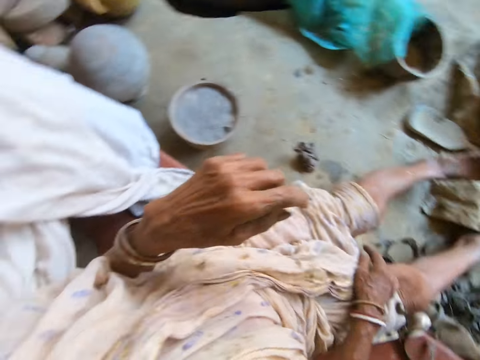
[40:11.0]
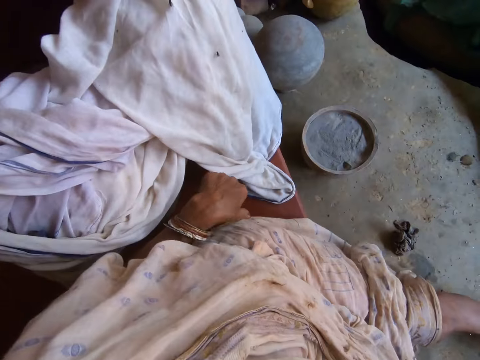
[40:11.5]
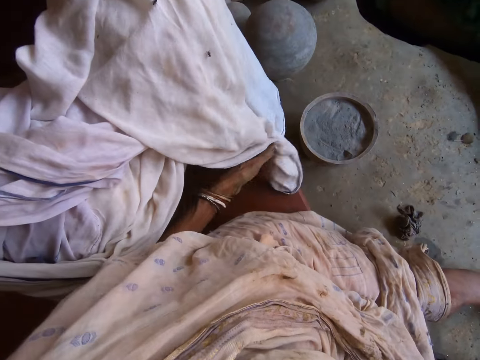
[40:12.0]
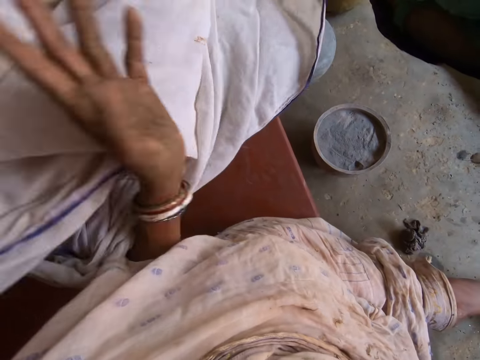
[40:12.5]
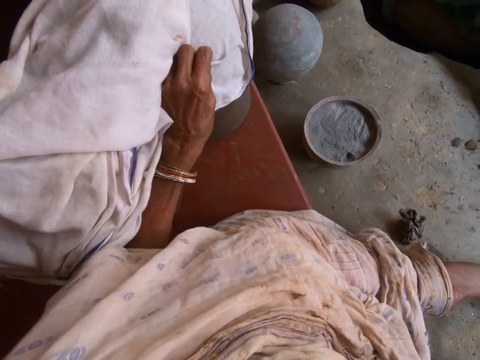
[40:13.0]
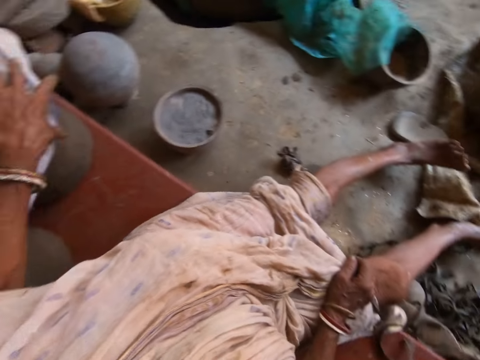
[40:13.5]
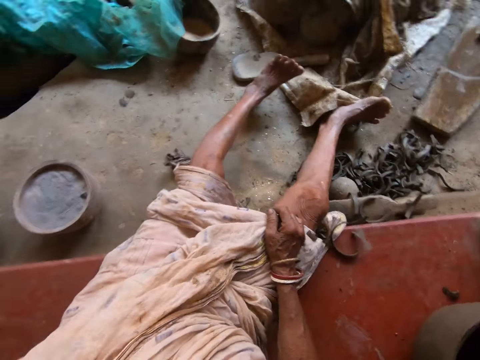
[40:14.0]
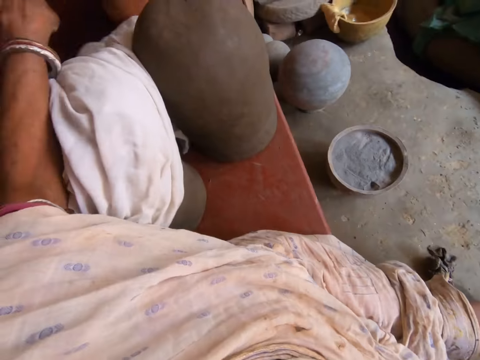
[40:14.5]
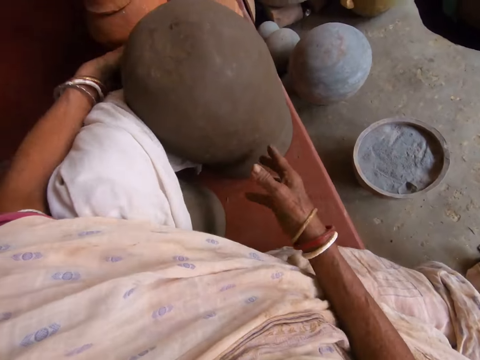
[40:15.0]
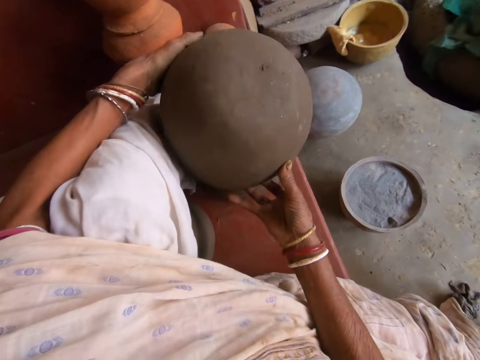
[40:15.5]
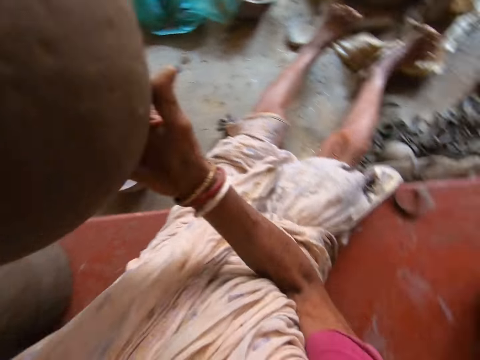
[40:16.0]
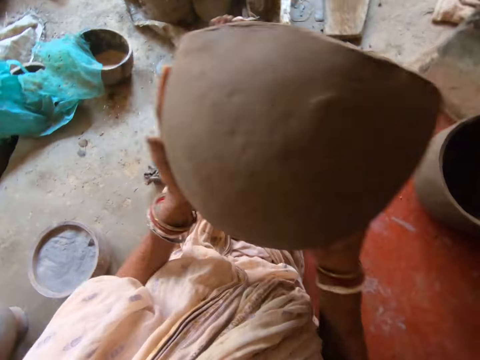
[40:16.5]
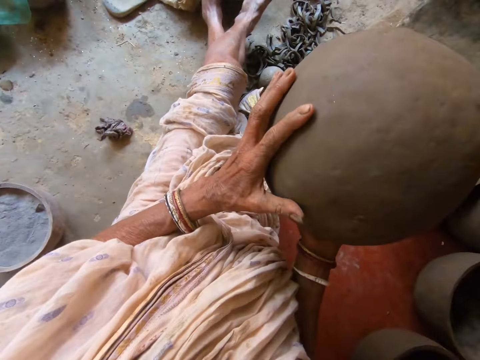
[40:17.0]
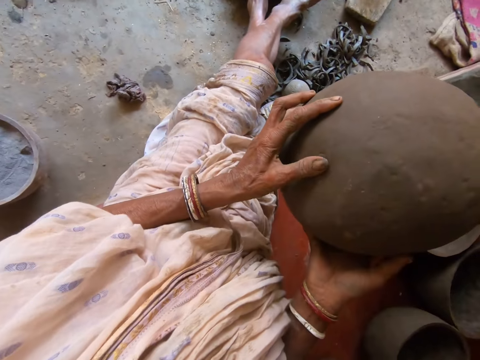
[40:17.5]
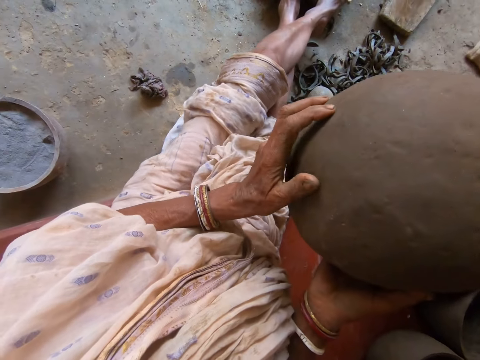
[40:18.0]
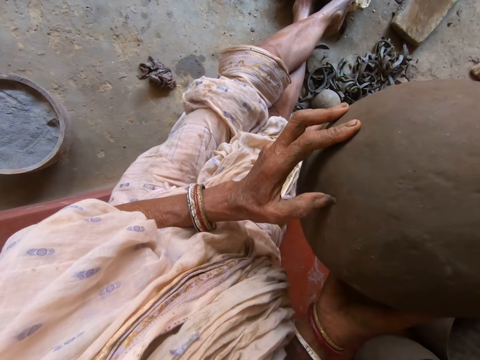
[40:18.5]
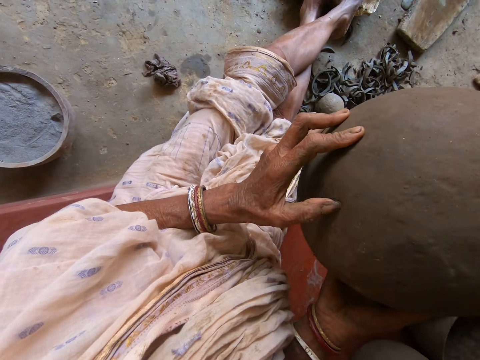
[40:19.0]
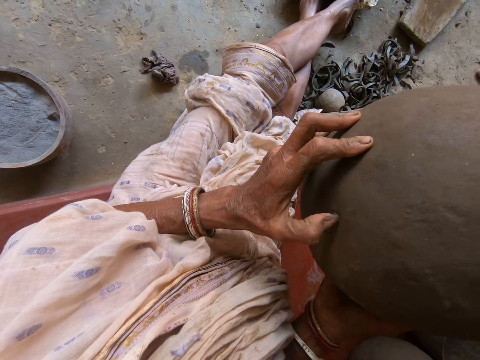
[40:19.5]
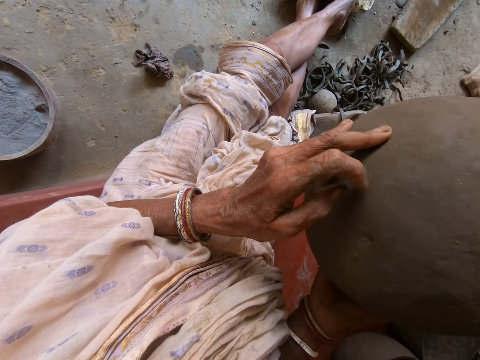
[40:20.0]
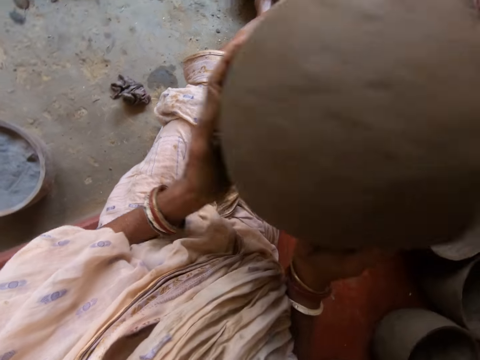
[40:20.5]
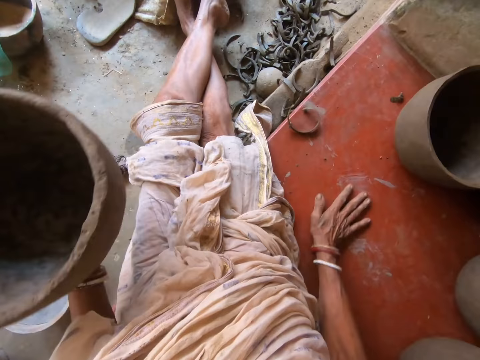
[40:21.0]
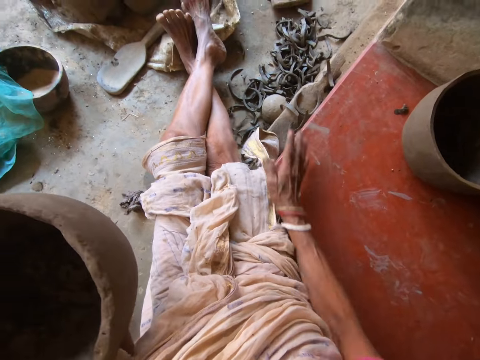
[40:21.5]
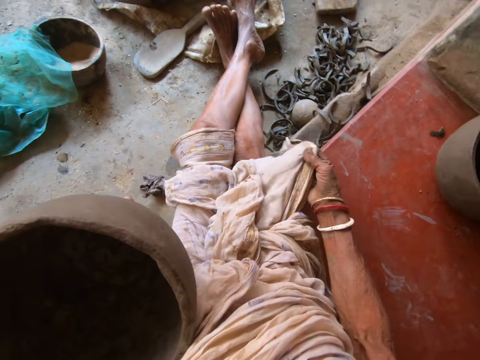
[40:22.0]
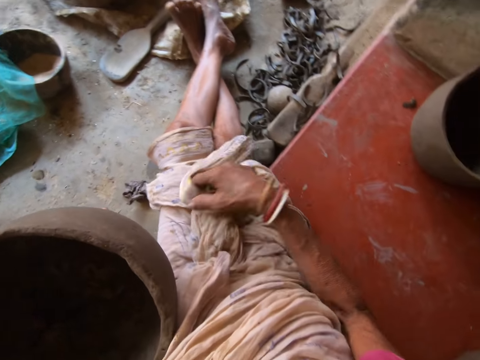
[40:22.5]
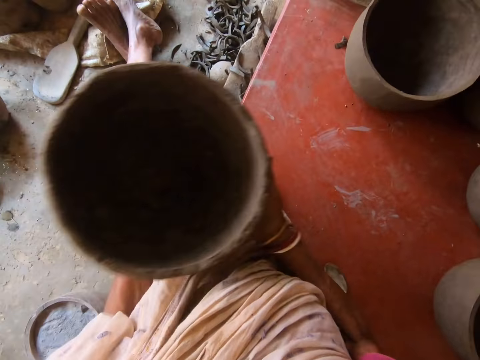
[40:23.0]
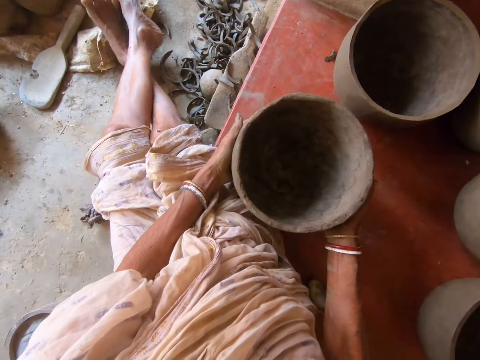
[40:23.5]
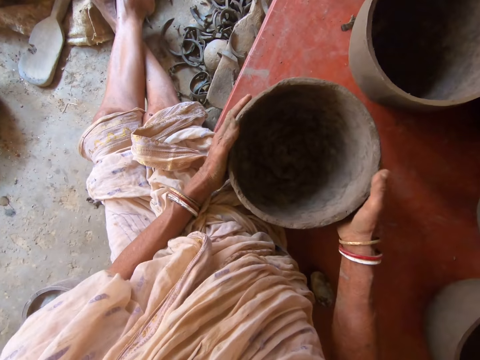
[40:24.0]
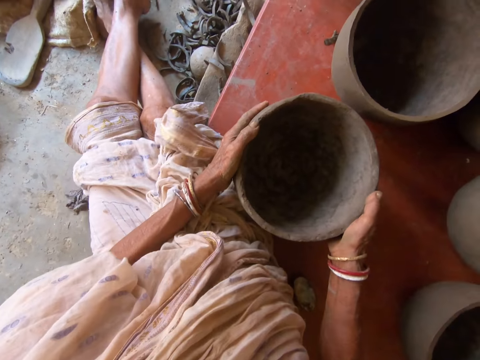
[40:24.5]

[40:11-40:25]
A male converses with the camera wearer. The camera wearer moves the cloth with her left hand. She picks up a bowl or pot from the floor with both hands. She picks some dirt off the bowl in both hands with her left hand. She adjusts the pot with the hands. She wipes the floor with her right hand. She adjusts her dress with her right hand. She places the clay pot on the floor with both hands.

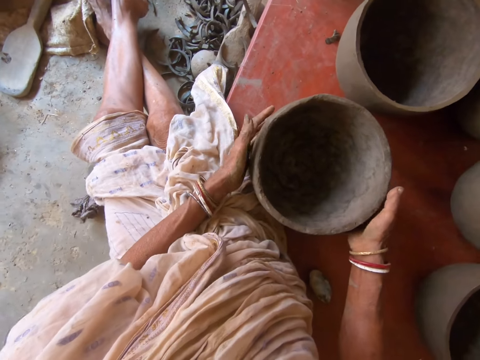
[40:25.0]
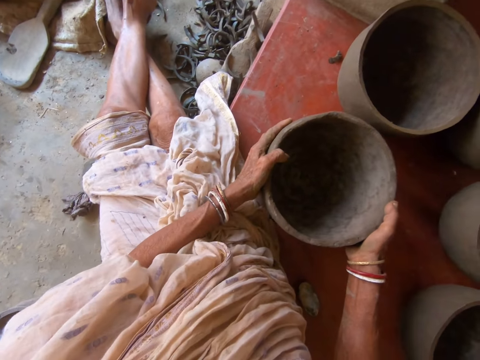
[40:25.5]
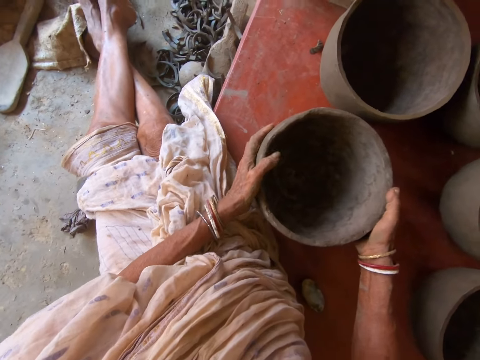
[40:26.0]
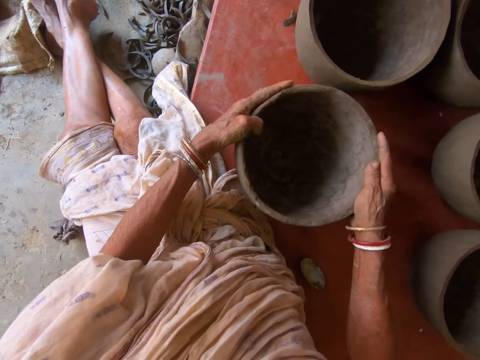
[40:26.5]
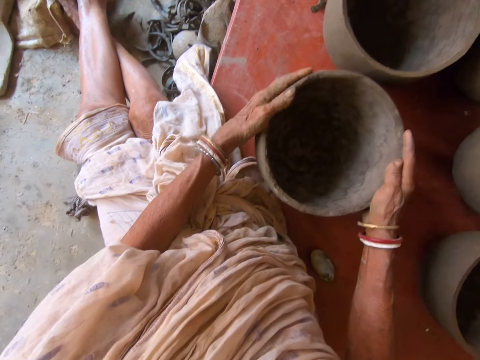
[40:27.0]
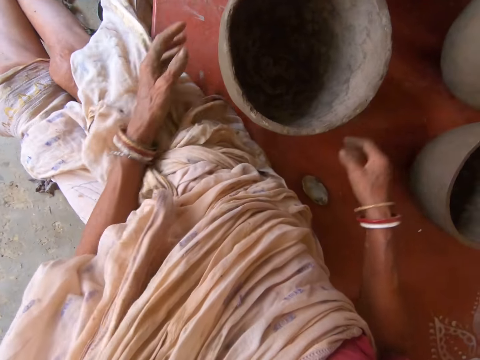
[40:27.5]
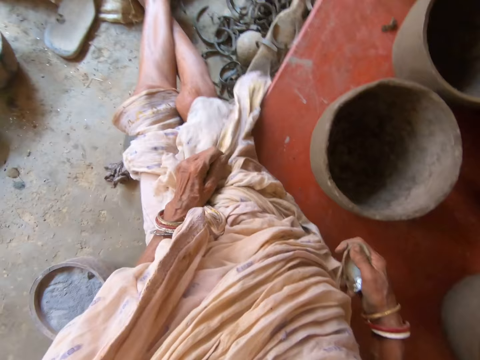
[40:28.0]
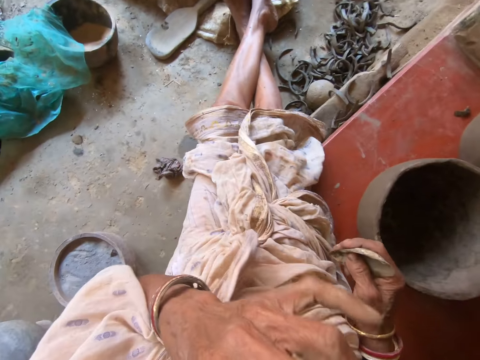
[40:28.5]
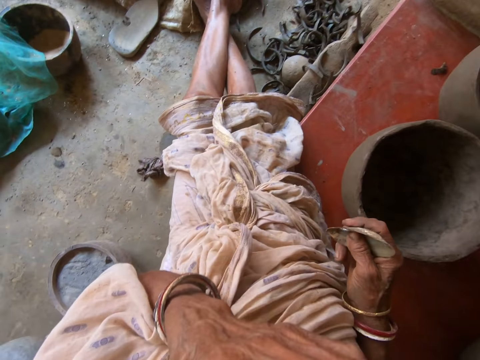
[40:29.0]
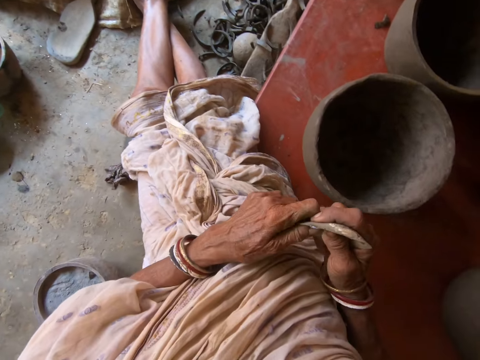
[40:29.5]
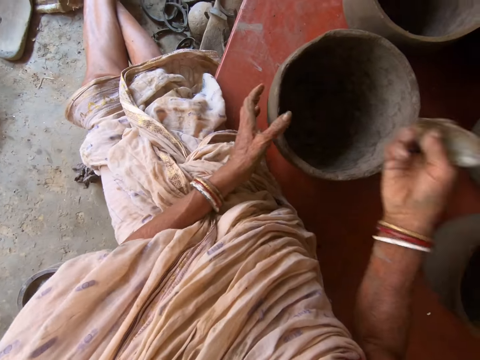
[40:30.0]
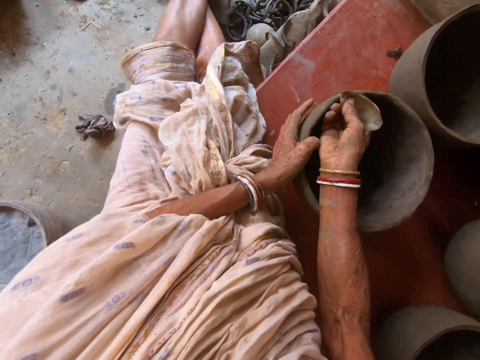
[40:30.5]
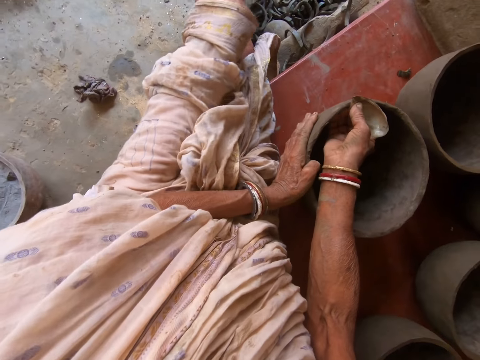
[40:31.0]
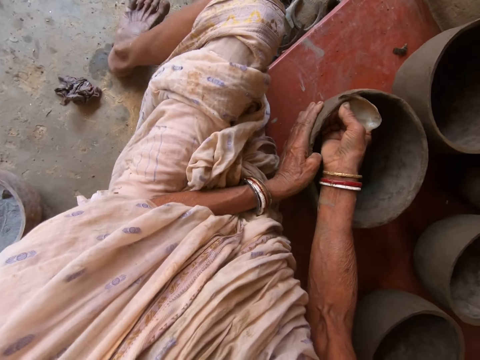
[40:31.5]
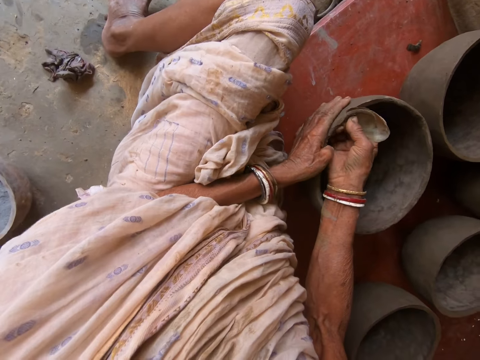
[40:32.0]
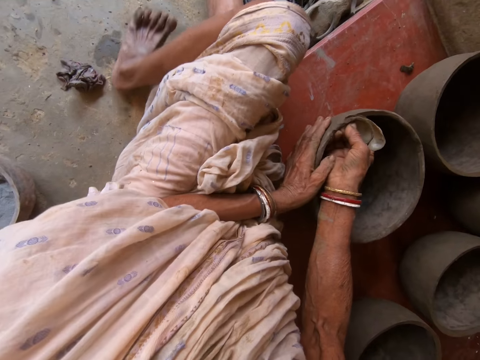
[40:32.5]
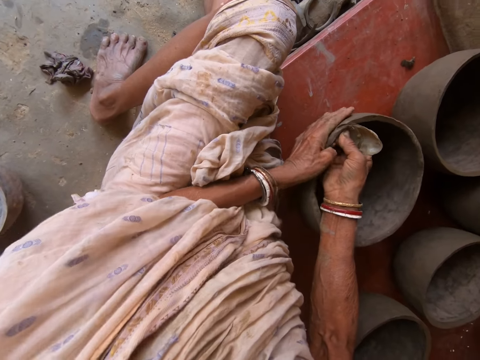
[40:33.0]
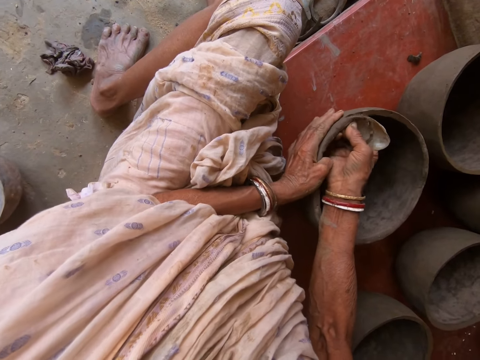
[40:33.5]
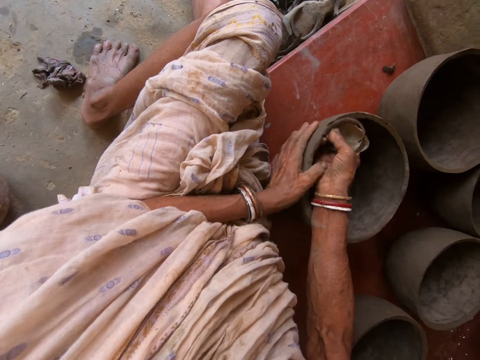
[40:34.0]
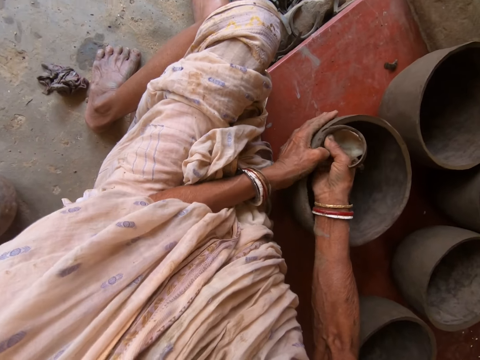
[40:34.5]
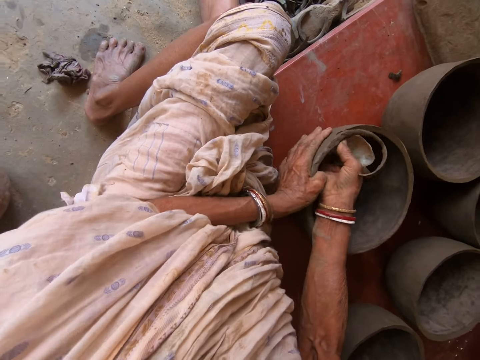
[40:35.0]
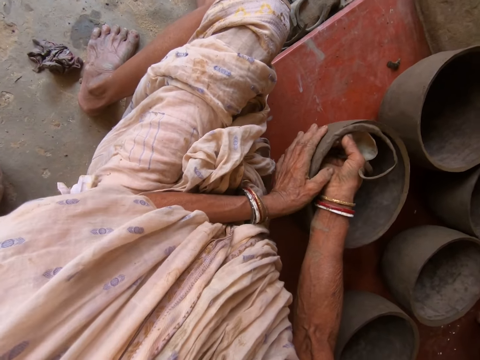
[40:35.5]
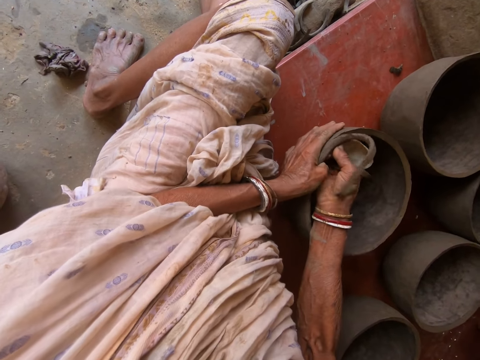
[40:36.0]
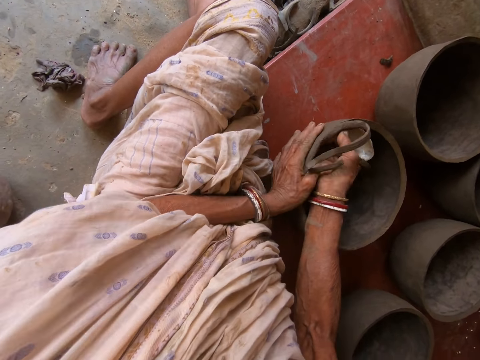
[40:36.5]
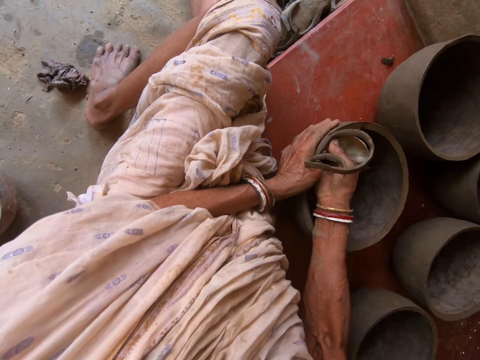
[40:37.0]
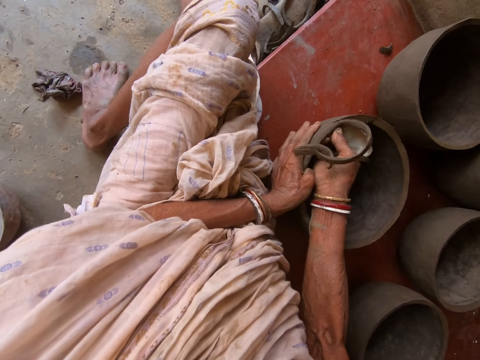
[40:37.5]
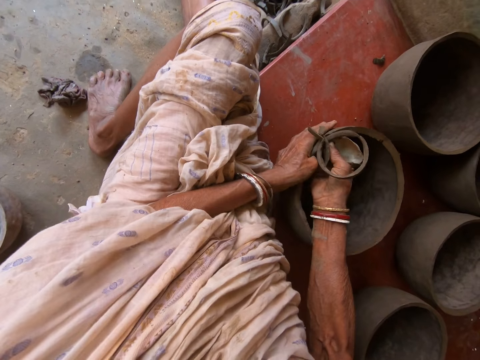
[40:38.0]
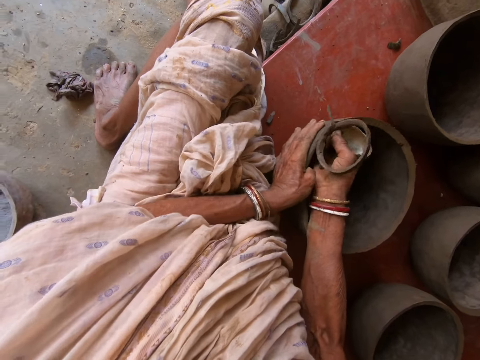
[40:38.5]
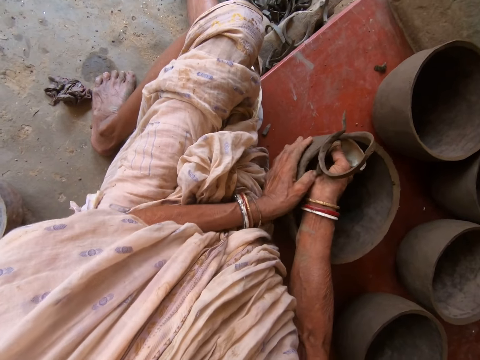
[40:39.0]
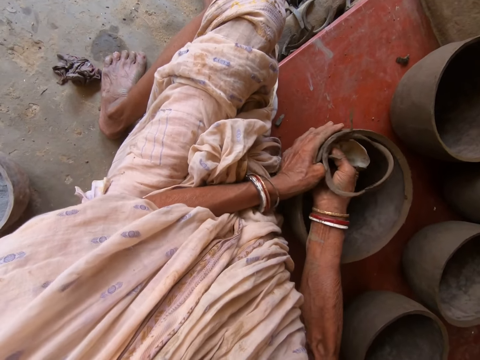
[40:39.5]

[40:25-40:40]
The camera wearer interacts with a man. She makes the pot. She picks up a shell from the floor with her right hand. She touches her face with her left hand. She lifts the hand. She wipes the shell with her left hand. She holds the clay pot on the floor with her left hand. She cuts the edge of the clay pot with the shell in her right hand.
